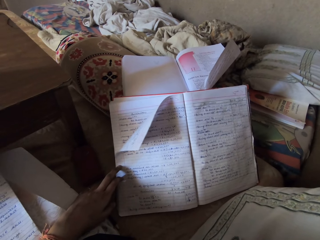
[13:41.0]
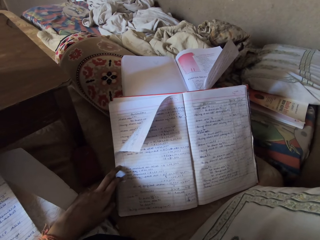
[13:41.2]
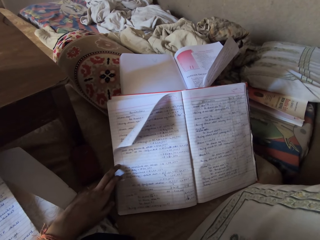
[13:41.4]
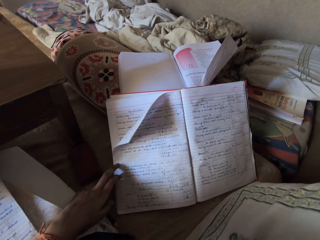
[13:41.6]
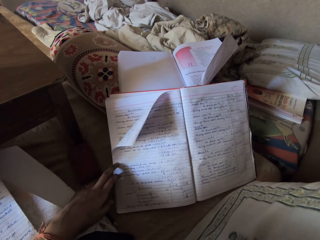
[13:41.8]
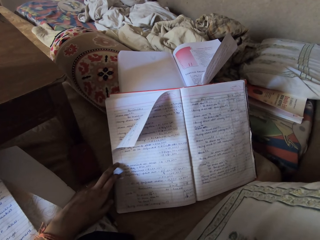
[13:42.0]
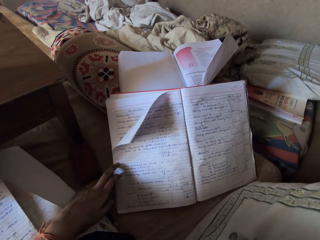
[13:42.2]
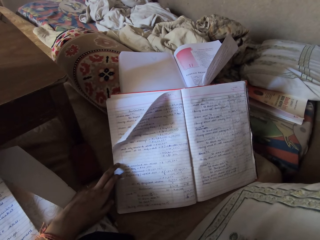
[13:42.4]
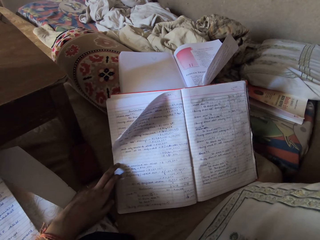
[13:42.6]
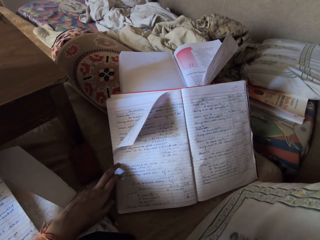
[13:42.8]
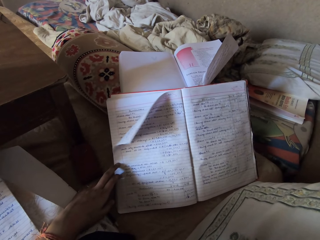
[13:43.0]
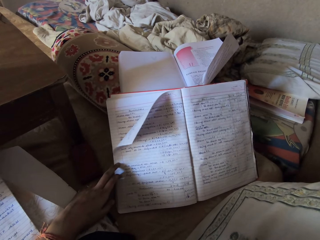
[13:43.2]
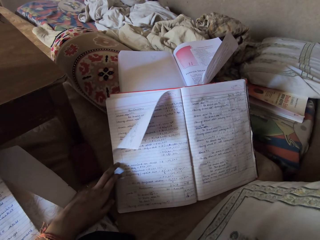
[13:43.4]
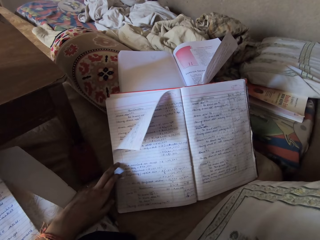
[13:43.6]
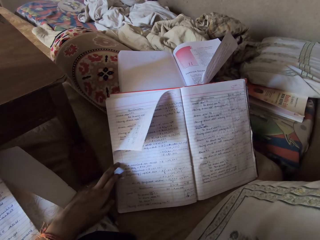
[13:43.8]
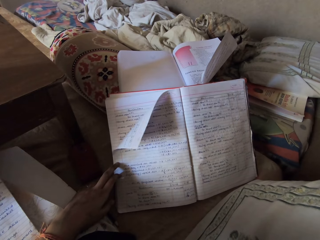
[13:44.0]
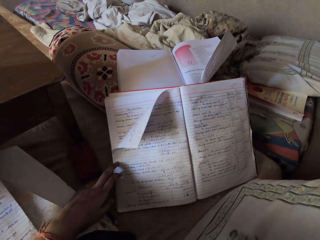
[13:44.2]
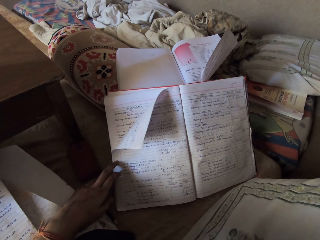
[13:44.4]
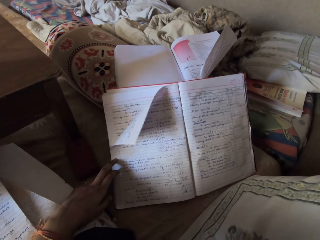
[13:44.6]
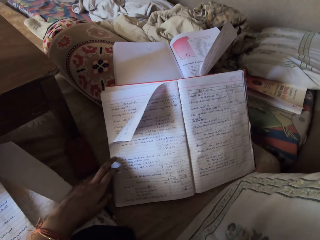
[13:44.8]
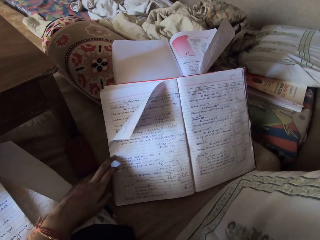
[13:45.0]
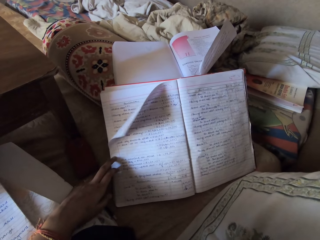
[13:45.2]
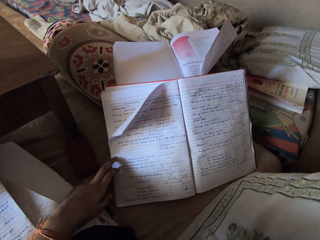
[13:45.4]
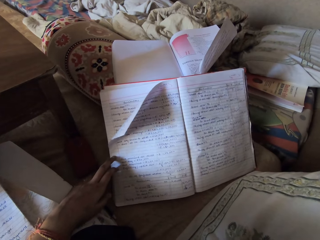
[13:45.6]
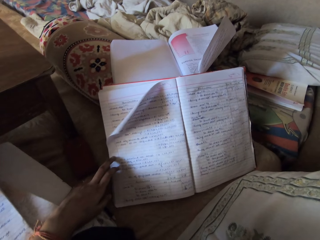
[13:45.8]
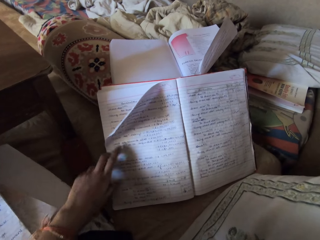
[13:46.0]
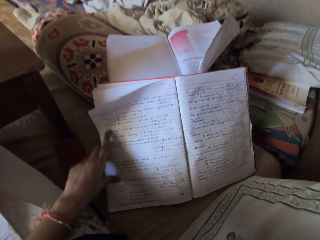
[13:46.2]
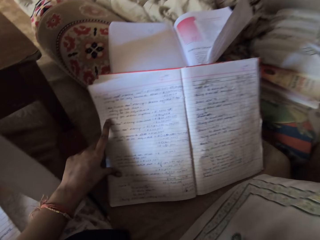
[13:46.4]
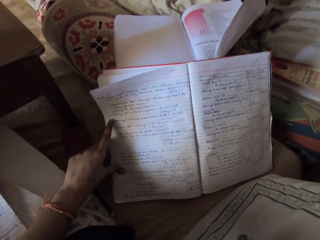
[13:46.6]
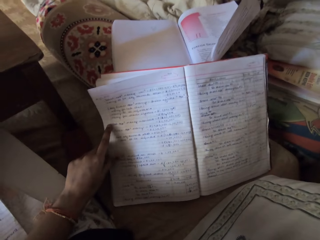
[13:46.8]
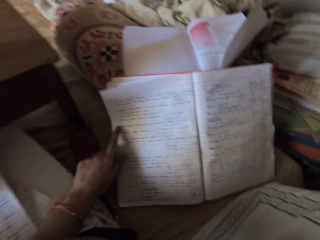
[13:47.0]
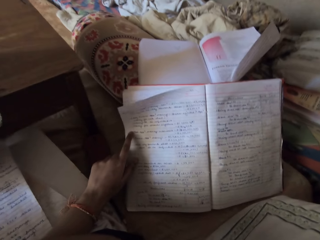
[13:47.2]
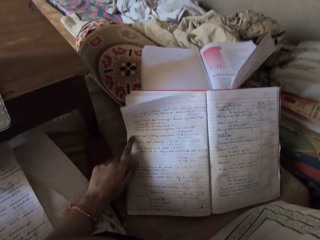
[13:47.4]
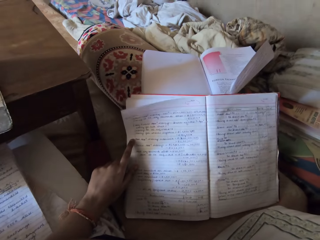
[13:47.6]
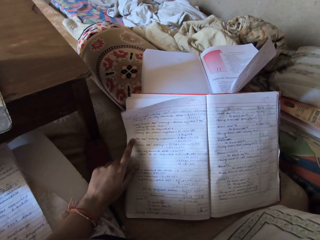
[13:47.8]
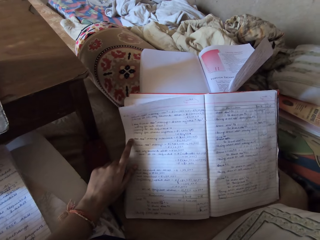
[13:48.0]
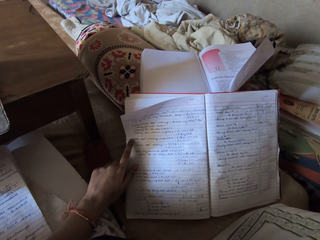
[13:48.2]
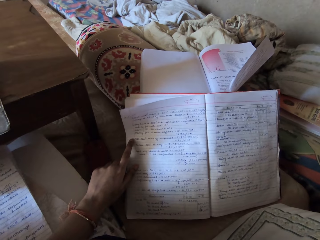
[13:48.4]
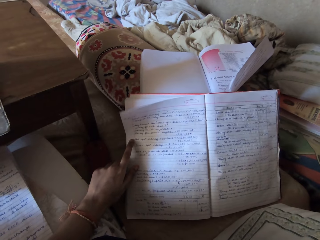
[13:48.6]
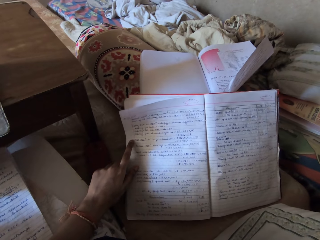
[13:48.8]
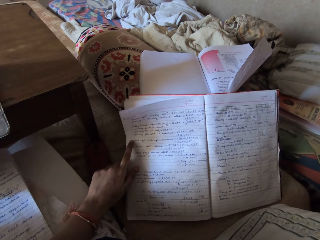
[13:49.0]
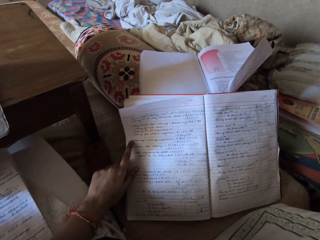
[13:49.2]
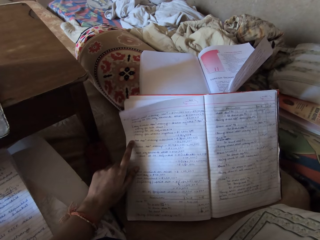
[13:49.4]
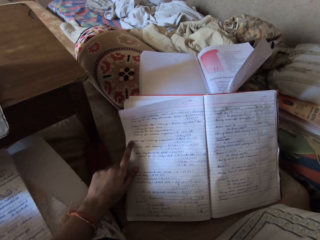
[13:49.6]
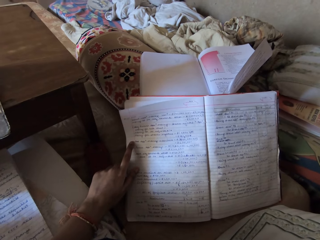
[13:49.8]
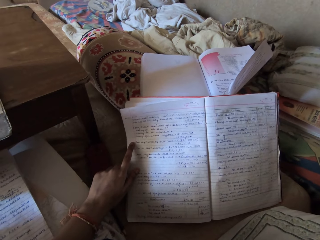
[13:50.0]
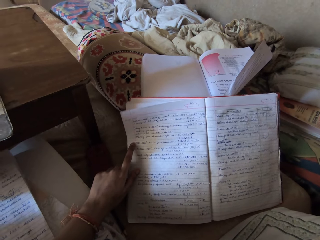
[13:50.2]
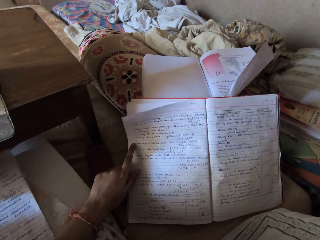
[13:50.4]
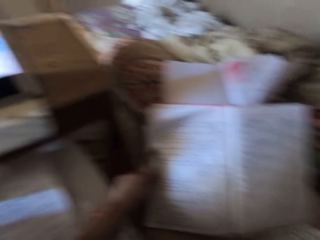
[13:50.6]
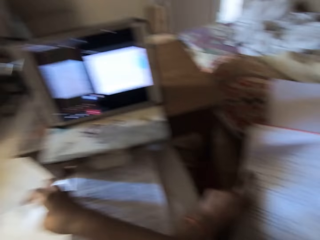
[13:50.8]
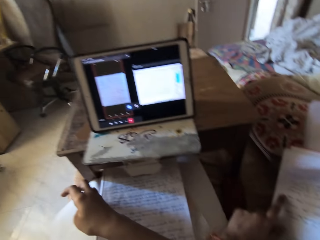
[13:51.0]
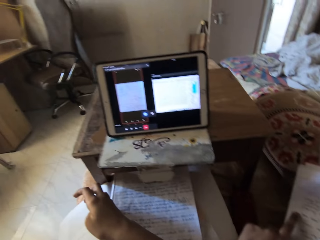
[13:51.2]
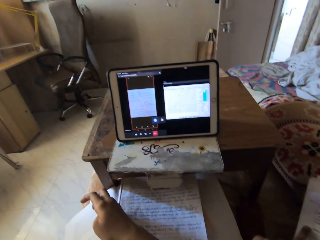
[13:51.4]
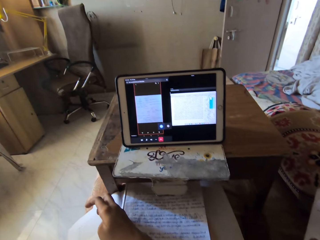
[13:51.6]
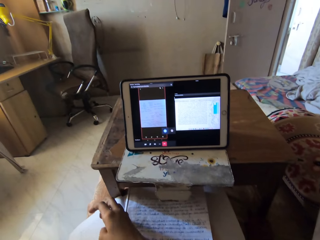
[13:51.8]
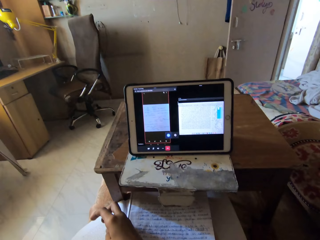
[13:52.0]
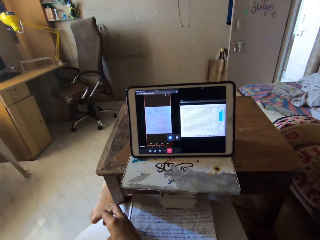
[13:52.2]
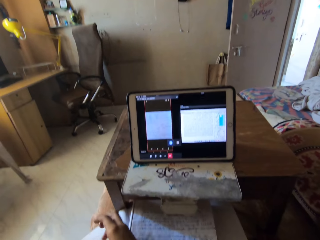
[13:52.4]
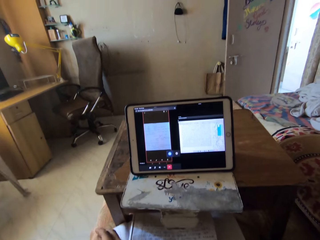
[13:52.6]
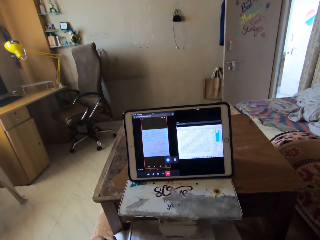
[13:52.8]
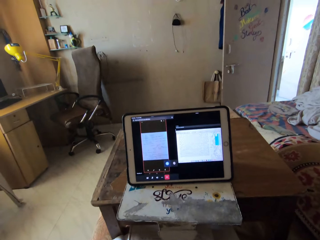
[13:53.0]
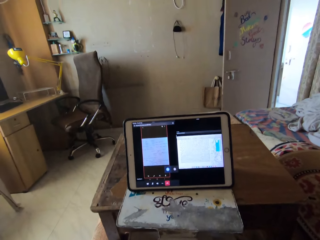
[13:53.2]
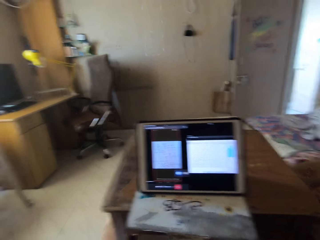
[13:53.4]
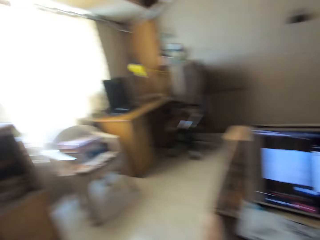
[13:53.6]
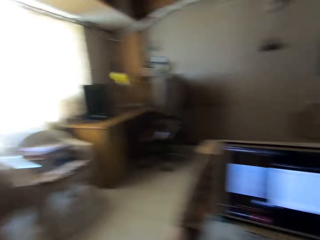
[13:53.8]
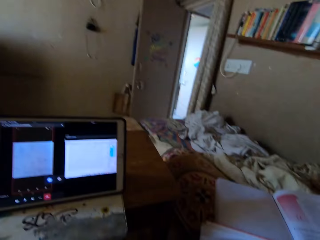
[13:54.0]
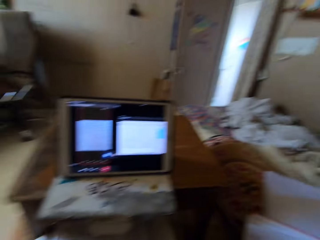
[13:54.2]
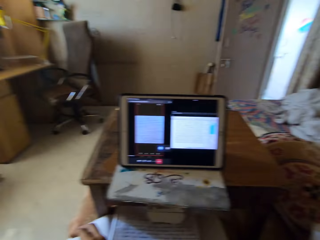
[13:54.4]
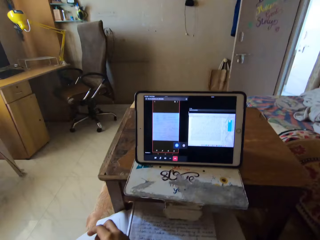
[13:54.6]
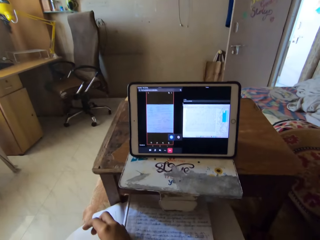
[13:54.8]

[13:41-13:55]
The camera wearer moves her left finger on the book. She looks around.

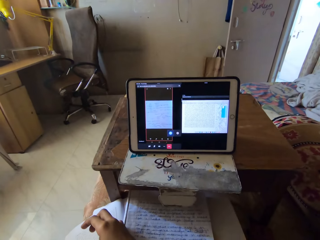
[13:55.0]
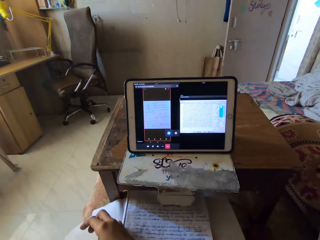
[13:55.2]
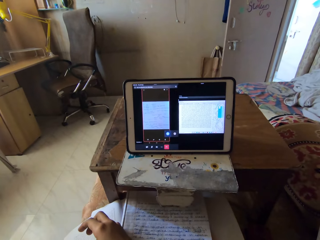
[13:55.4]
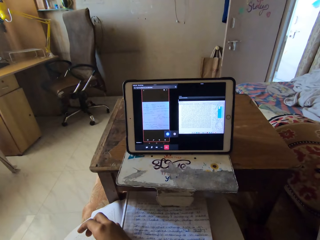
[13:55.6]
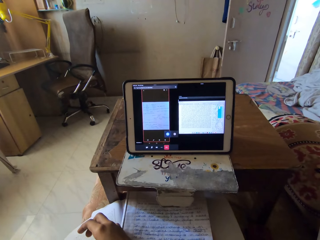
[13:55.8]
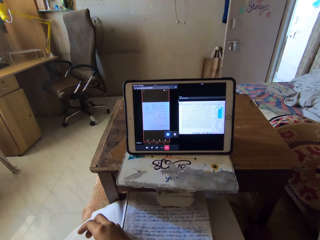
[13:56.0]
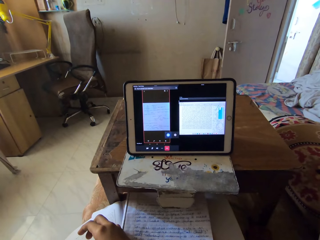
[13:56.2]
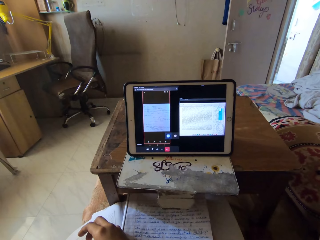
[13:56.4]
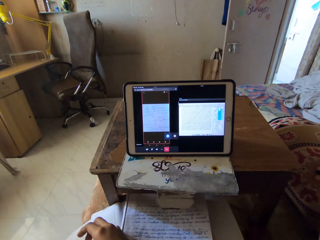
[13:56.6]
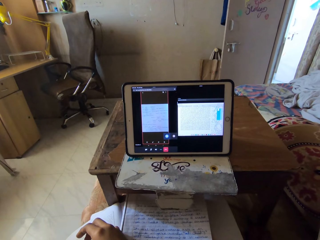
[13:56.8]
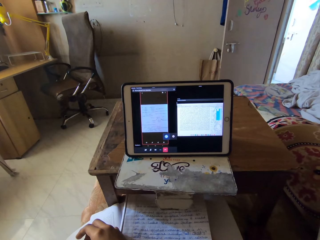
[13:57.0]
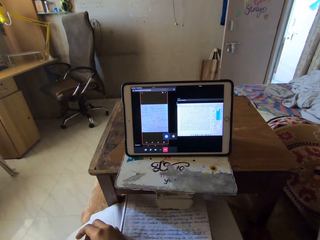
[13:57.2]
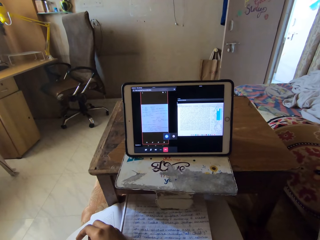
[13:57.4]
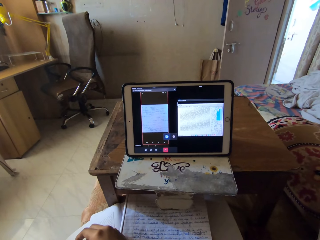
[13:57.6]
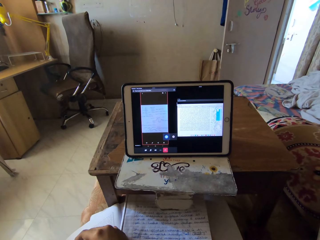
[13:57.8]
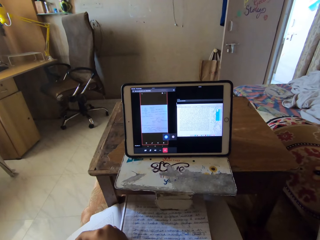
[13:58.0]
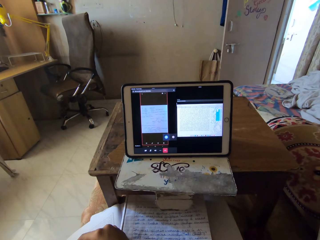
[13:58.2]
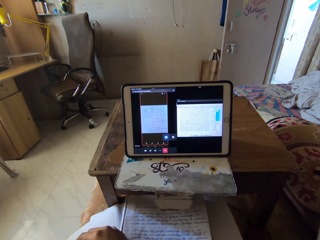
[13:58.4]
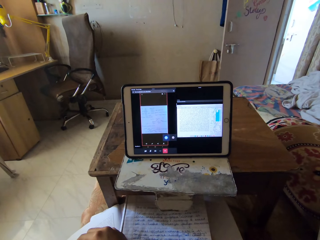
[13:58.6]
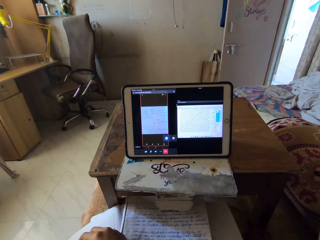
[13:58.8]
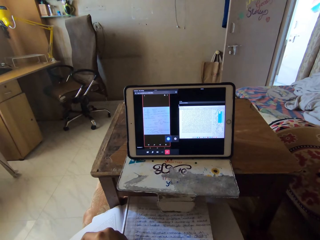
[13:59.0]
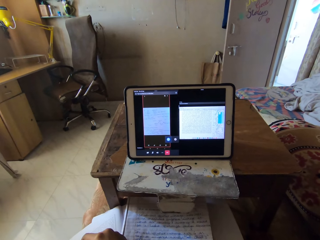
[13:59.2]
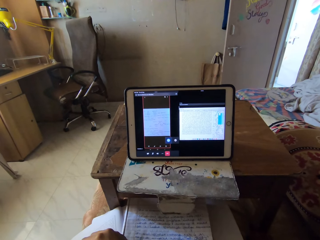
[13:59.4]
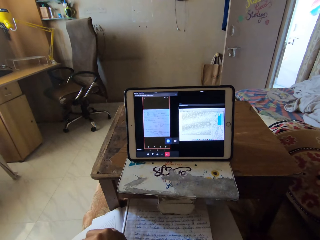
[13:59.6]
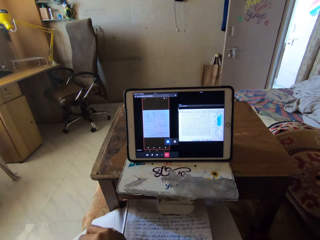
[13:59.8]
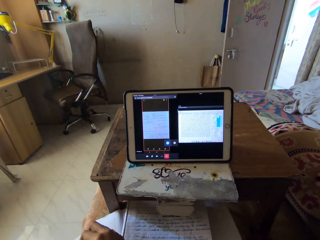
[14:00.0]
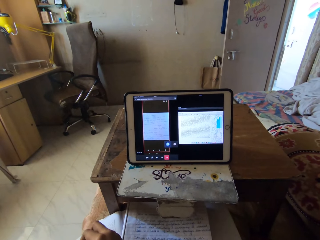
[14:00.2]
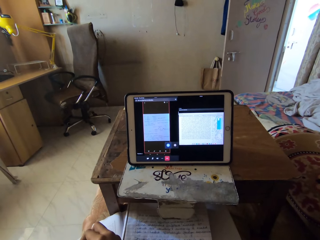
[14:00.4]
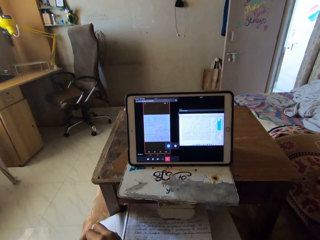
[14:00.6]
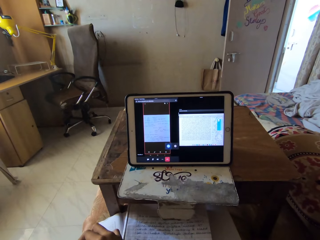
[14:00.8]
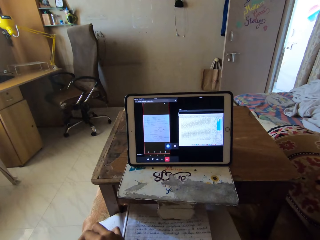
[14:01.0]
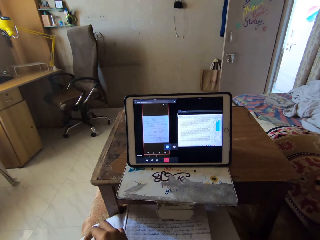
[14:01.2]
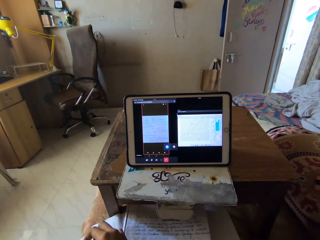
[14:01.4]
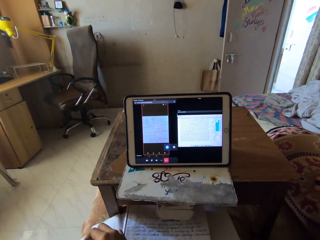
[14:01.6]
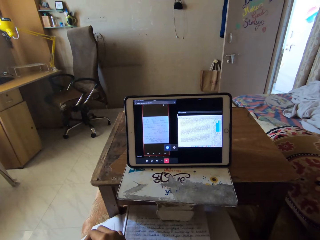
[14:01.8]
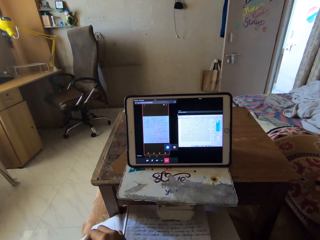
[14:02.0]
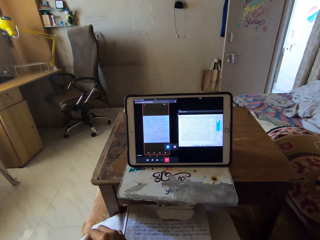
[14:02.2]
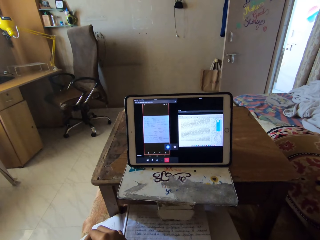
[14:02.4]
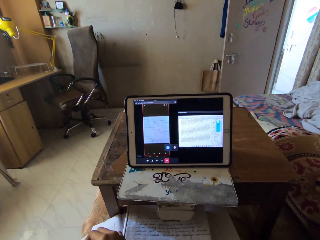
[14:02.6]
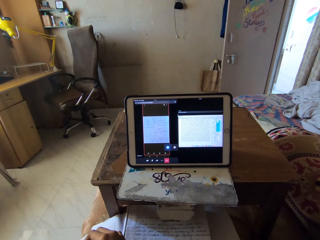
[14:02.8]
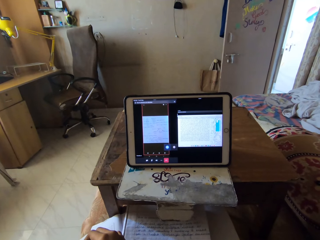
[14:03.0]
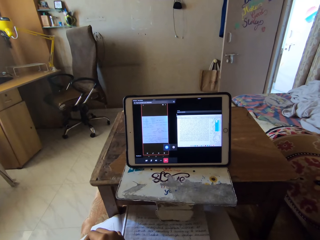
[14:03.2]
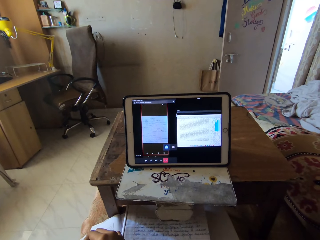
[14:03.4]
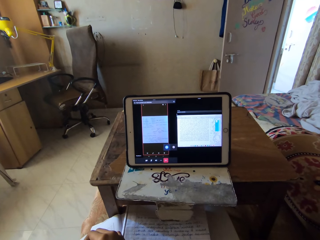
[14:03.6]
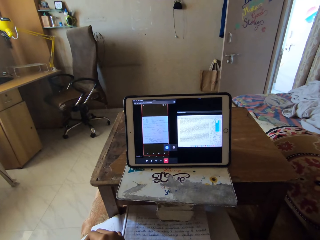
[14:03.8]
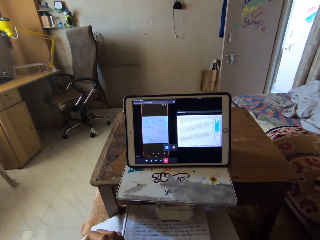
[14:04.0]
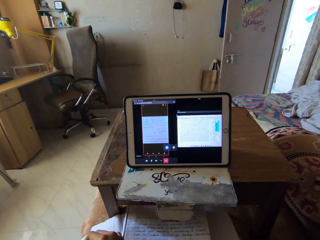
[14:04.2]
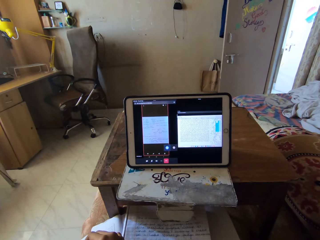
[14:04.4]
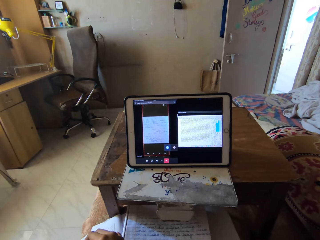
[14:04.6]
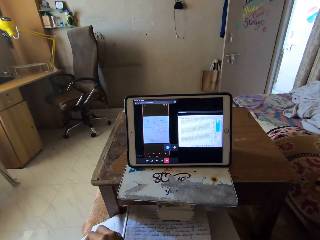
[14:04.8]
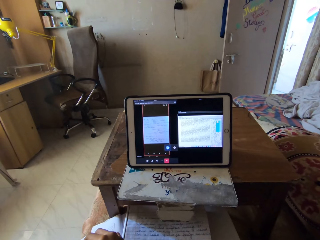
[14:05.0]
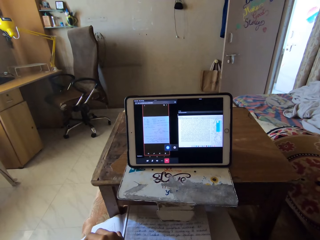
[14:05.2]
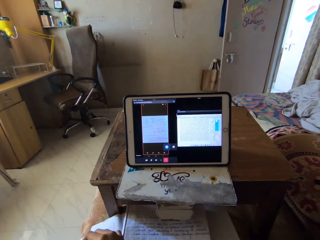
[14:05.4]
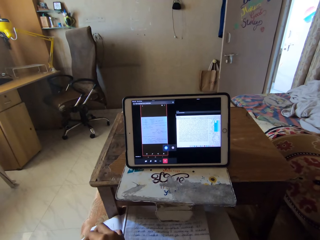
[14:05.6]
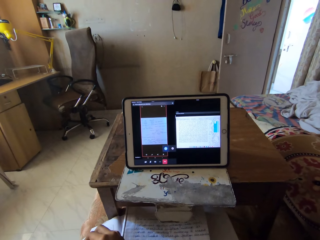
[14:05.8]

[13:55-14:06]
The camera wearer moves her fingers.
